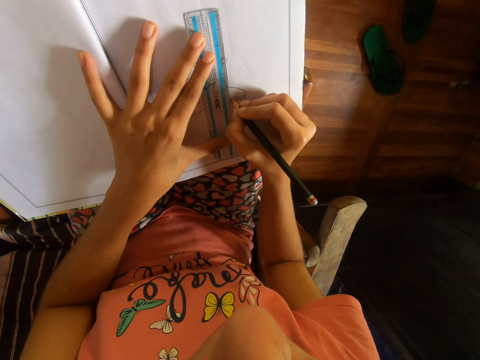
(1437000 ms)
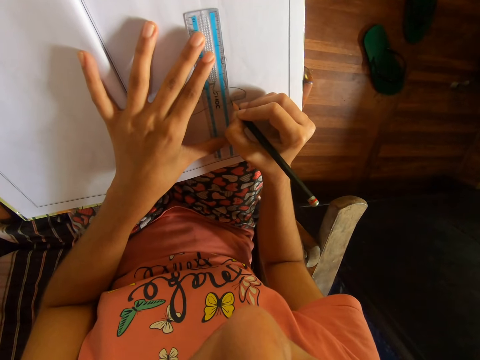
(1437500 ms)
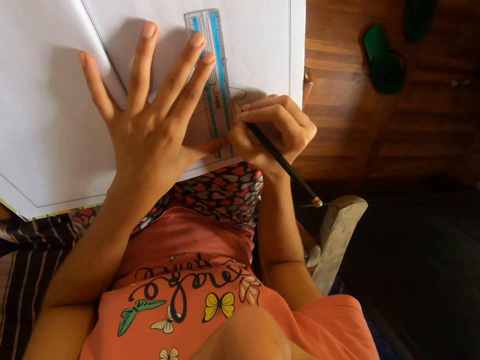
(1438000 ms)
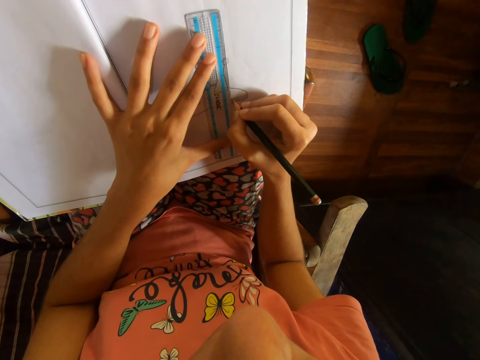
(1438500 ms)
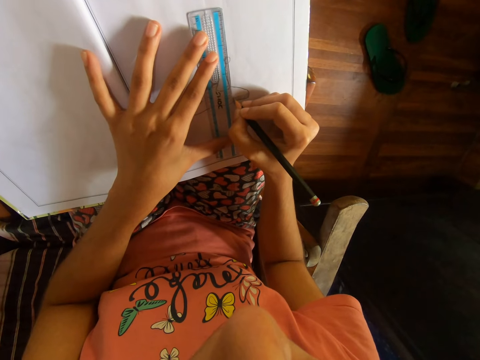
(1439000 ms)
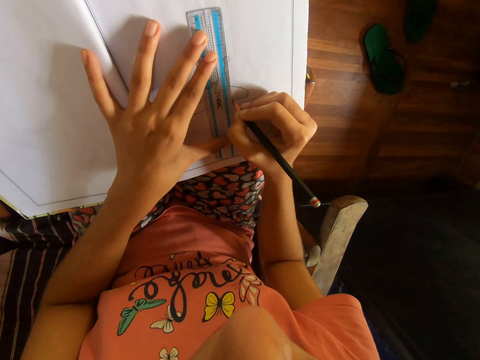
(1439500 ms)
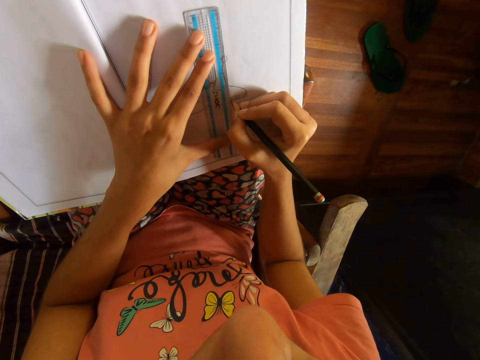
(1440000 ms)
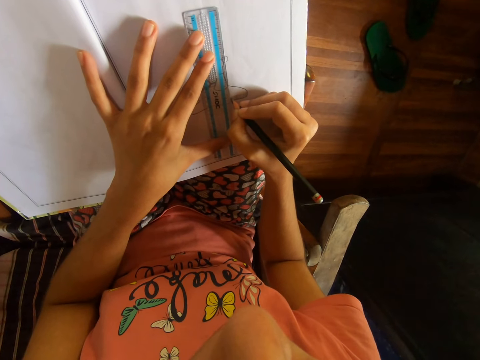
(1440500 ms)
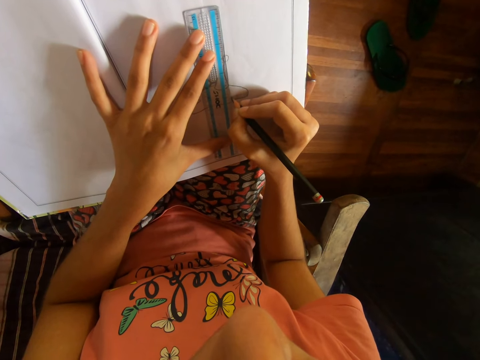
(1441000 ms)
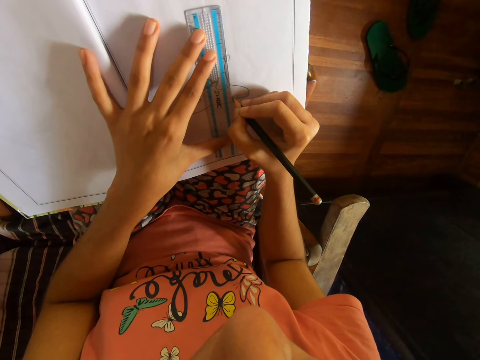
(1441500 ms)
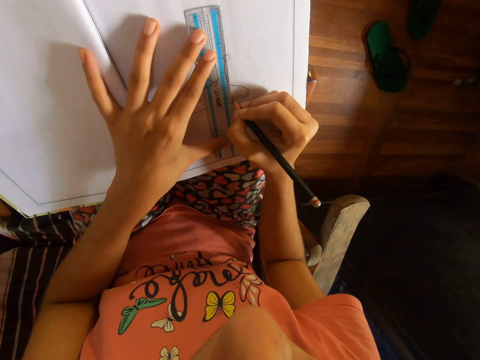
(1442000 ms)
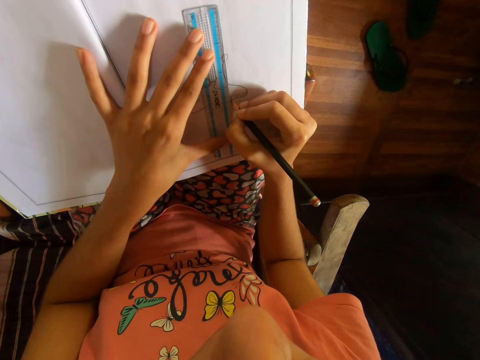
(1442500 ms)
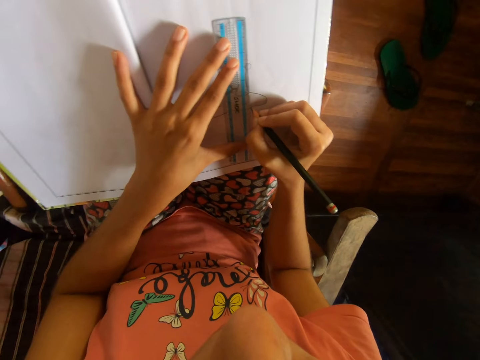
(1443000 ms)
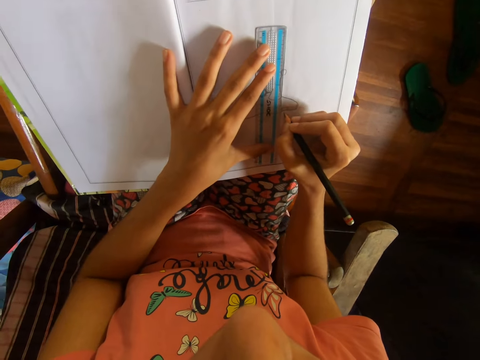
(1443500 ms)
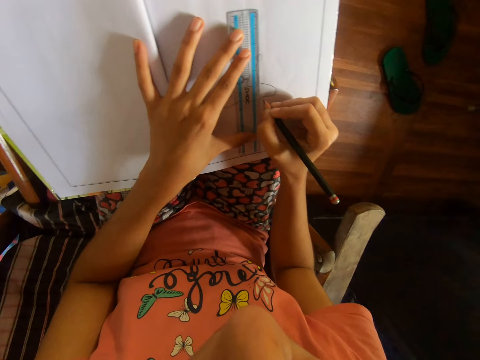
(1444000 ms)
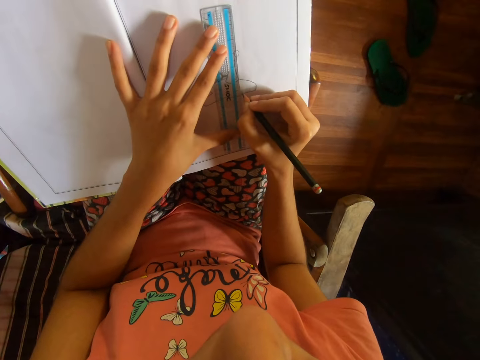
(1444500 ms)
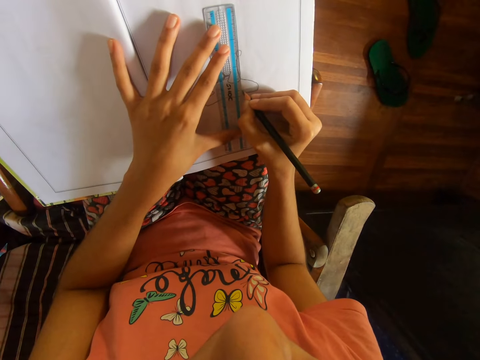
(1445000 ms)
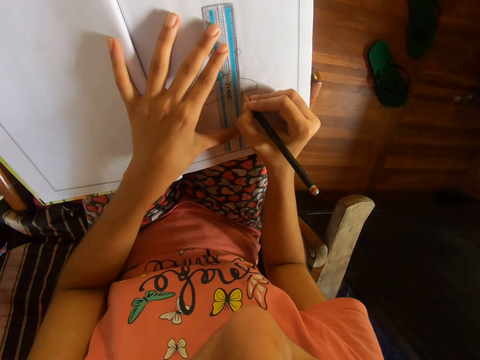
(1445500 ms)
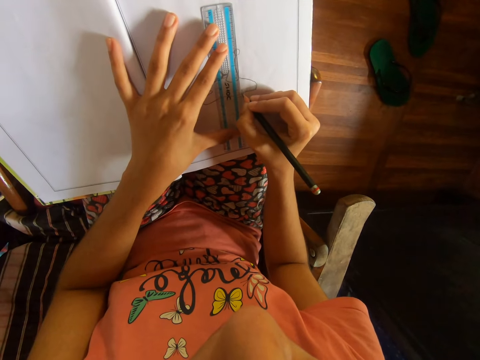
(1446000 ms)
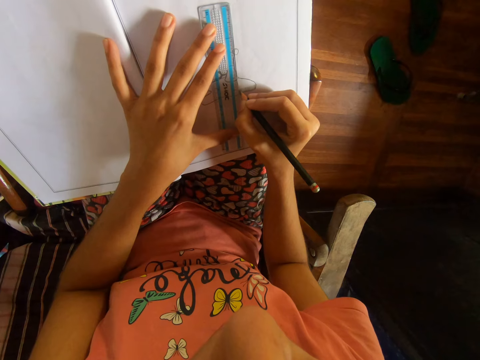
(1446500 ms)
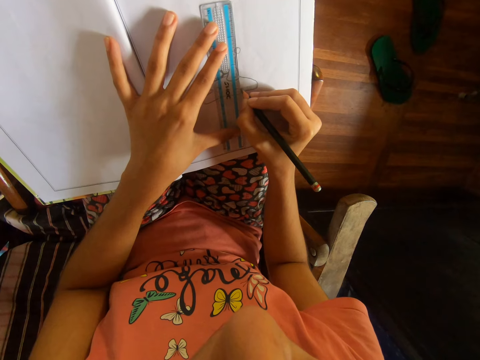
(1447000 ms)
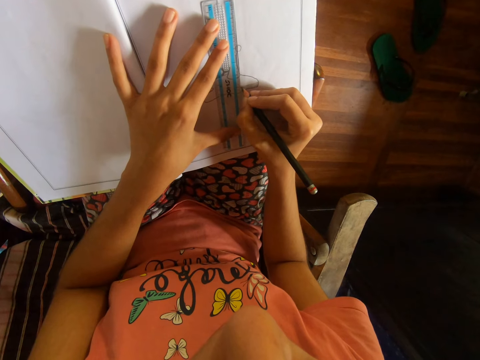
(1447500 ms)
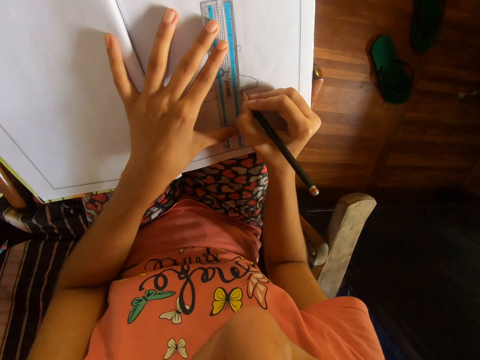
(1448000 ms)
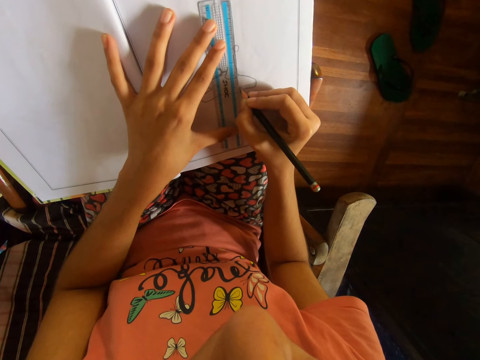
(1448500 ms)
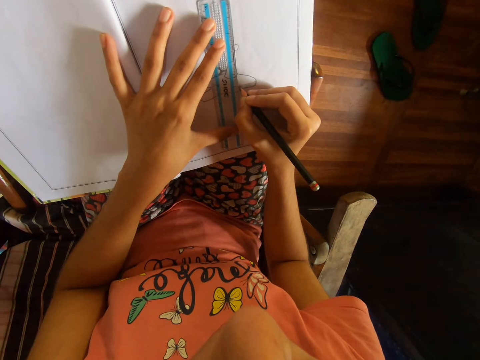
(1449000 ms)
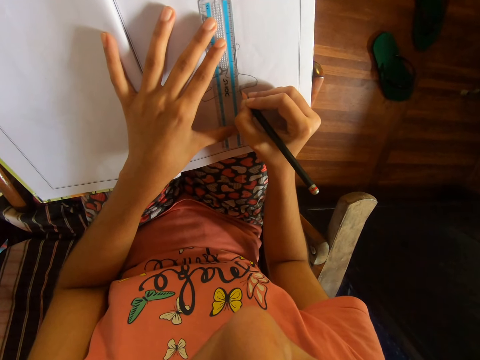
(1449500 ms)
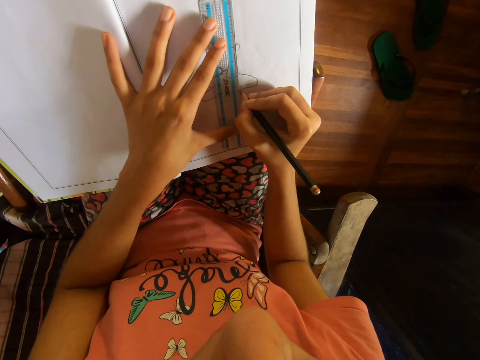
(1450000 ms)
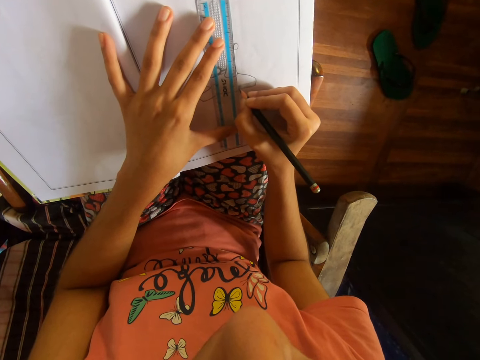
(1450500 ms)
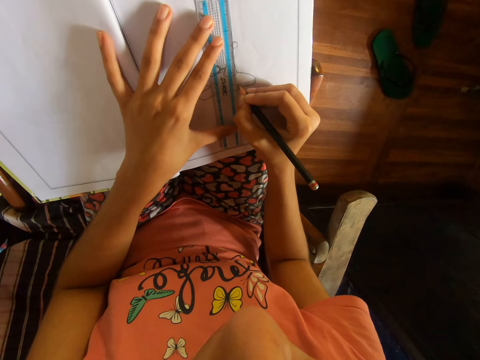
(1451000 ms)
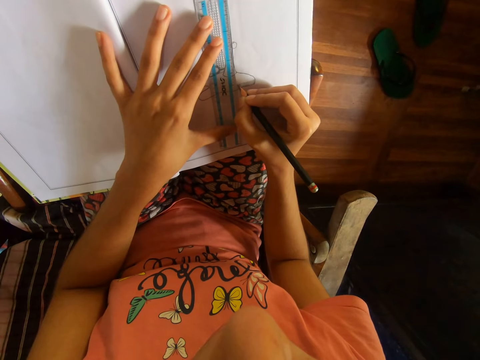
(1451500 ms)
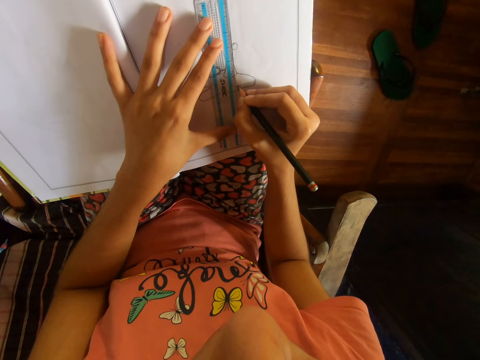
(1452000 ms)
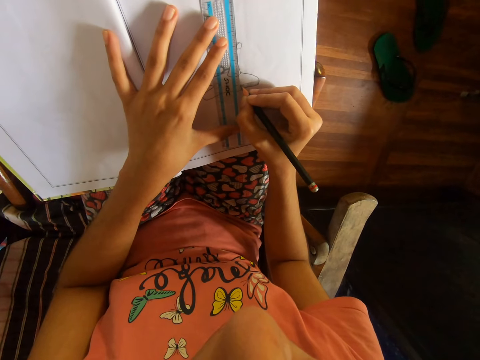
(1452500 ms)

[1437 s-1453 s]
The camera wearer draws with a pencil and moves the ruler with the left hand. They draw with the pencil and move the ruler with the left hand. They draw with the pencil. They draw with the pencil again. They move the ruler with the left hand and draw with the pencil. They move the ruler with the left hand and draw with the pencil. They move the ruler with the left hand.

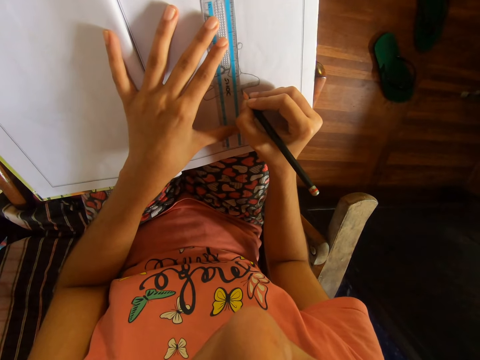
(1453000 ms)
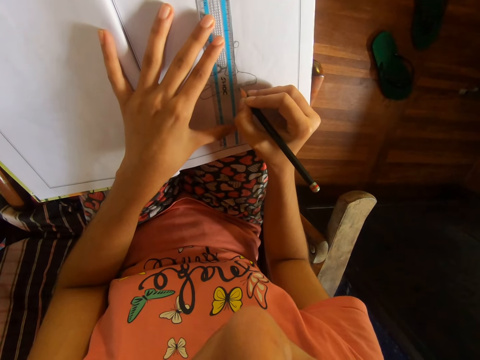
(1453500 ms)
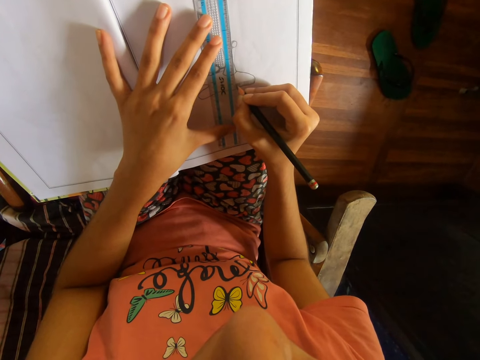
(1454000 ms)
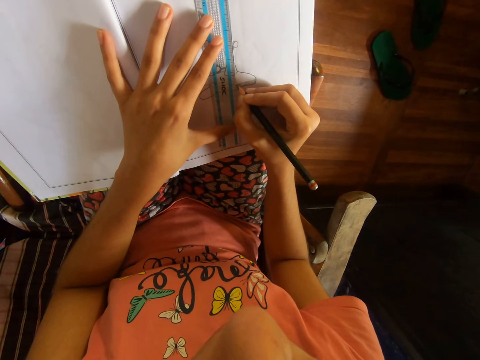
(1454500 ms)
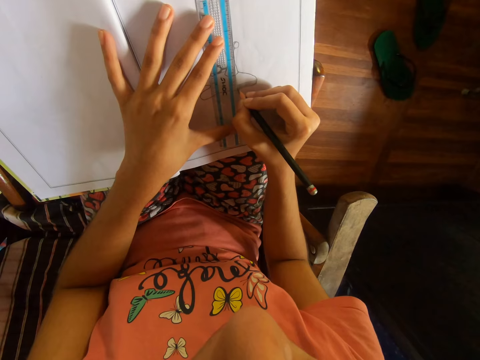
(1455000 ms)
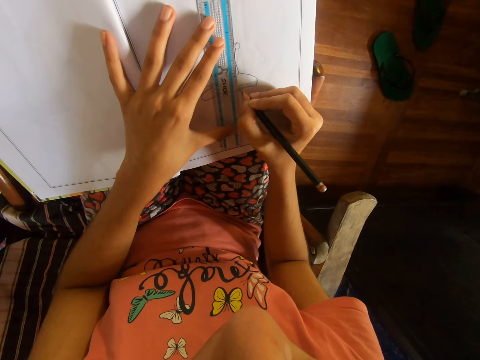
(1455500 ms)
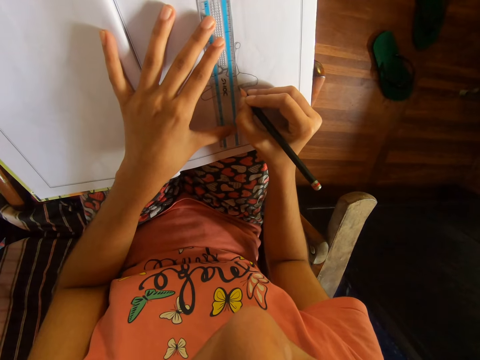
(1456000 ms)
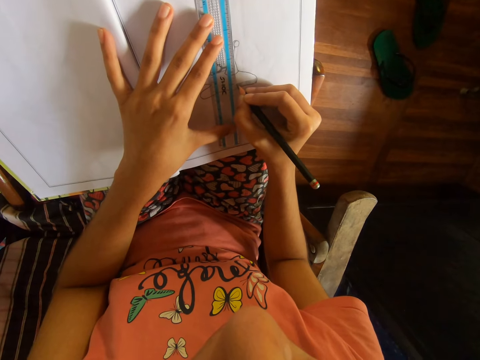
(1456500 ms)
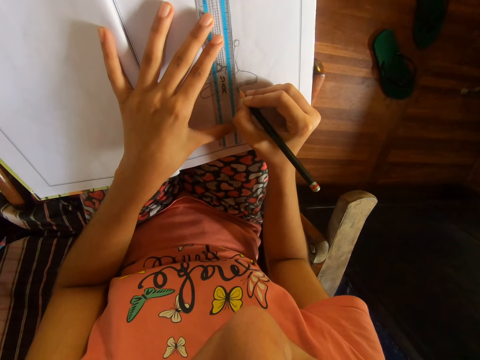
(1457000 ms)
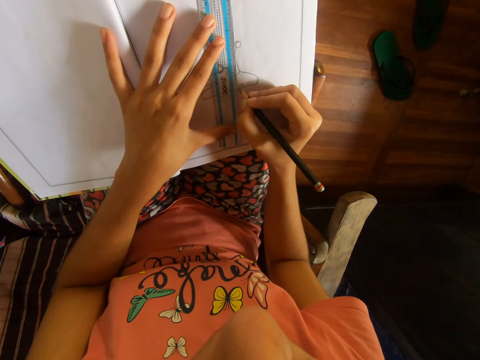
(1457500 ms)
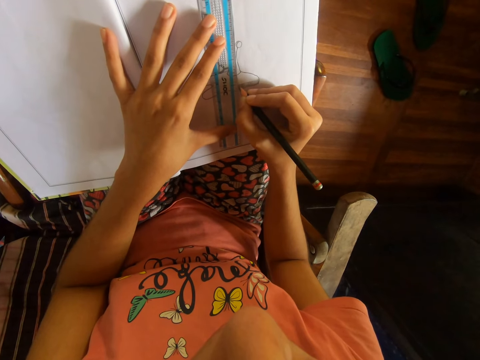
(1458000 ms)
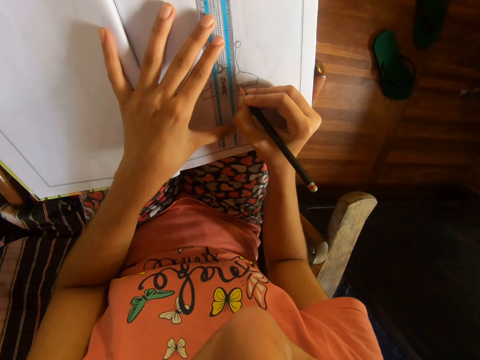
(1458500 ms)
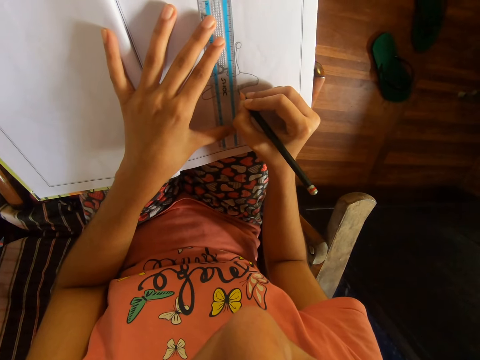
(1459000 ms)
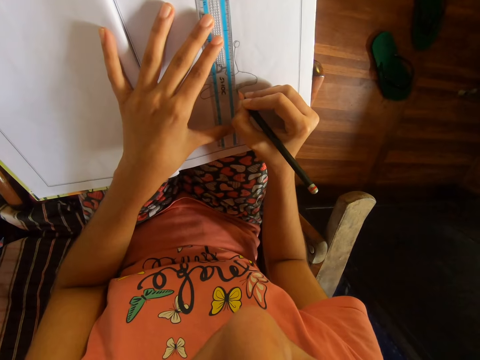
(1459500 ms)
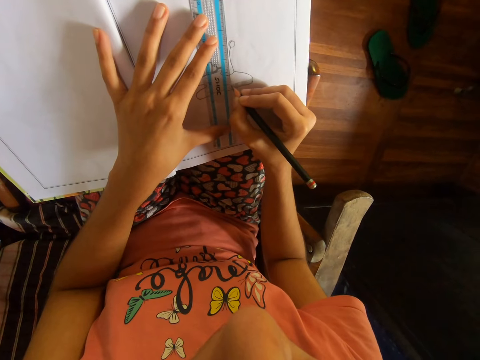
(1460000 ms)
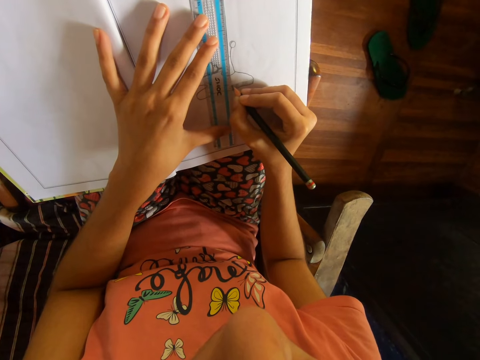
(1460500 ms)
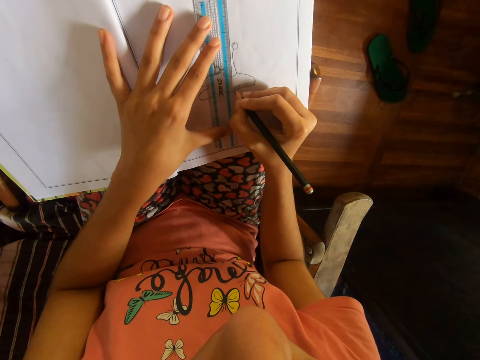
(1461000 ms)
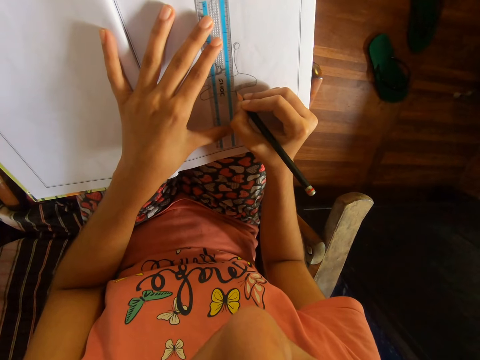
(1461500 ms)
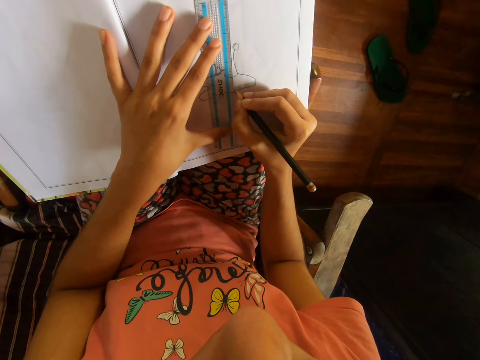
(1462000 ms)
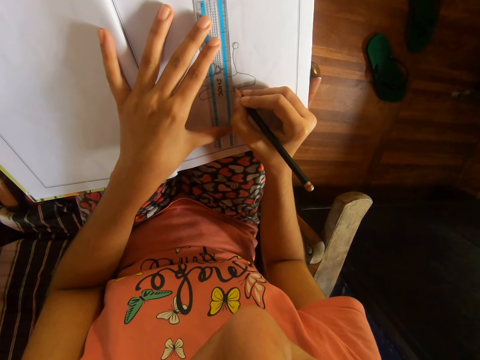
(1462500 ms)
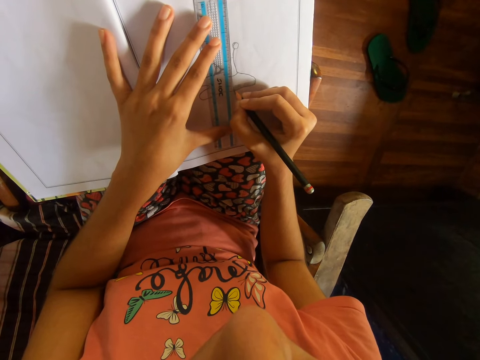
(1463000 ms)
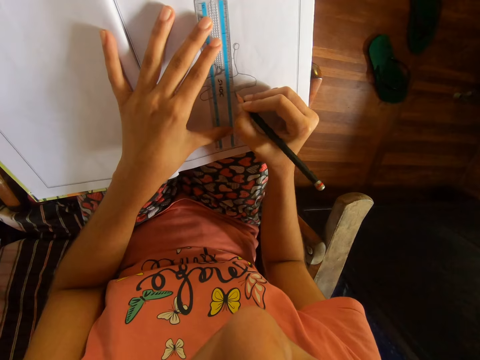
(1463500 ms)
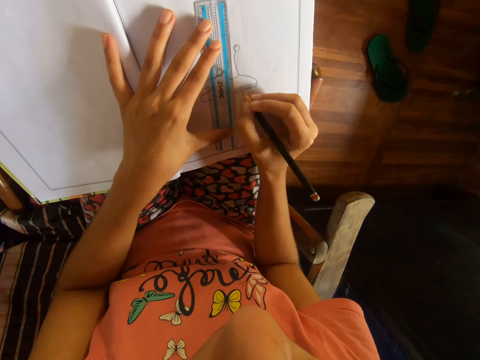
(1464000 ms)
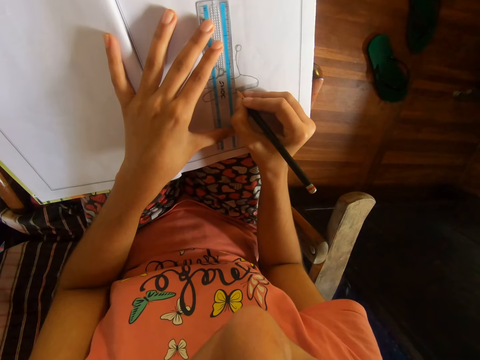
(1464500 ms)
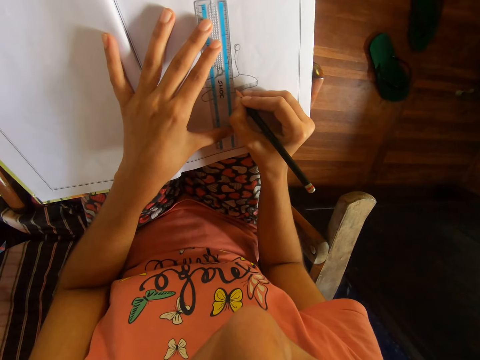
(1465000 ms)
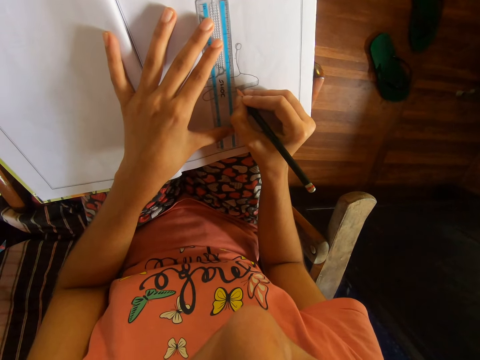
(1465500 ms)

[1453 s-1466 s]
The camera wearer draws with a pencil and moves the ruler with the left hand. They draw with the pencil and move the ruler with the left hand. They draw with the pencil and move the ruler with the left hand. They draw with the pencil and move the ruler with the left hand. They draw with the pencil and move the ruler with the left hand. They draw with the pencil.
